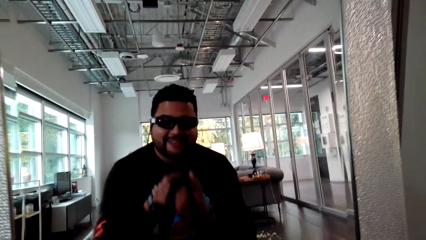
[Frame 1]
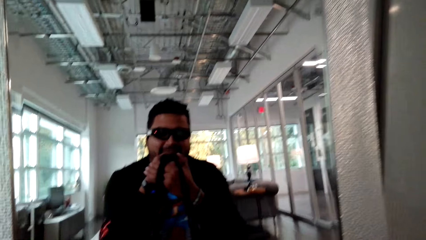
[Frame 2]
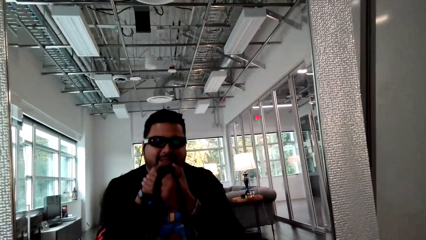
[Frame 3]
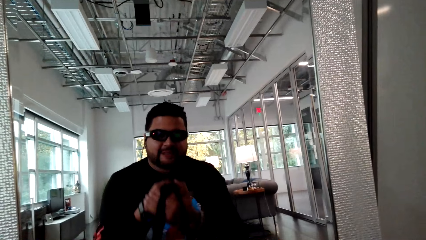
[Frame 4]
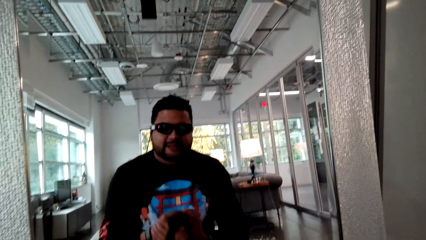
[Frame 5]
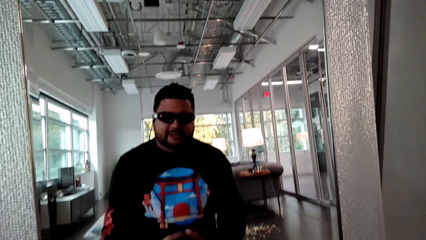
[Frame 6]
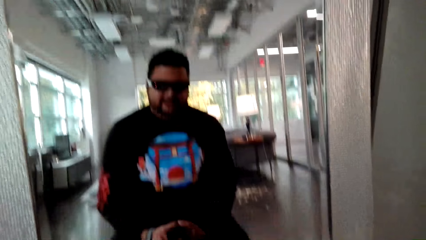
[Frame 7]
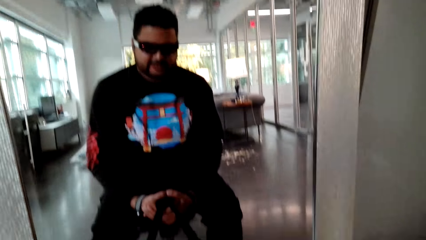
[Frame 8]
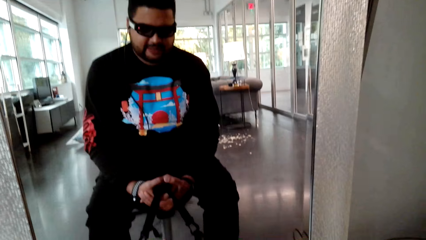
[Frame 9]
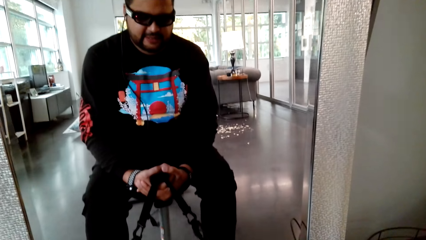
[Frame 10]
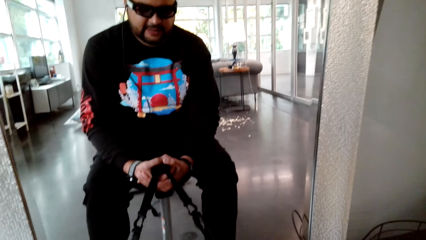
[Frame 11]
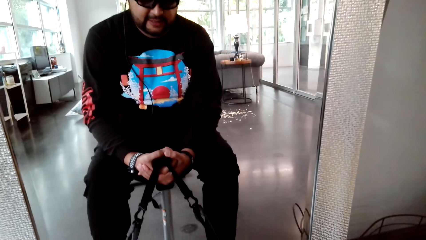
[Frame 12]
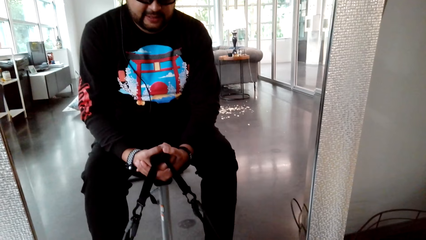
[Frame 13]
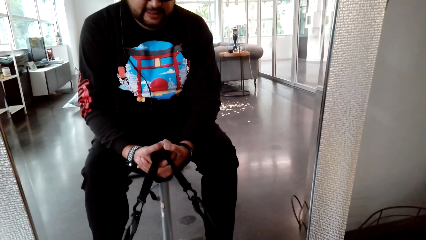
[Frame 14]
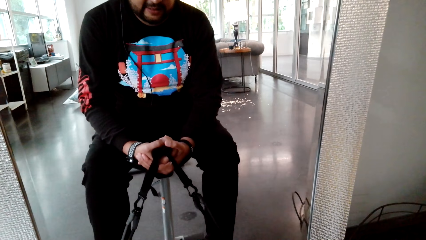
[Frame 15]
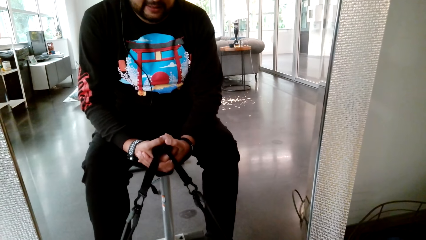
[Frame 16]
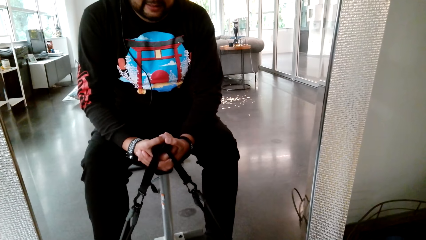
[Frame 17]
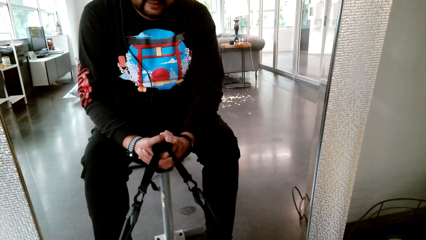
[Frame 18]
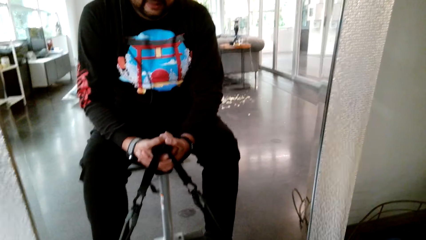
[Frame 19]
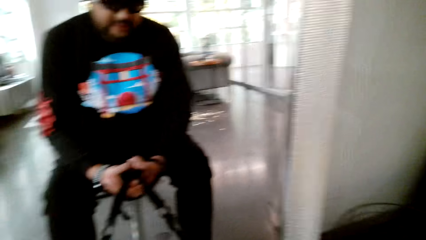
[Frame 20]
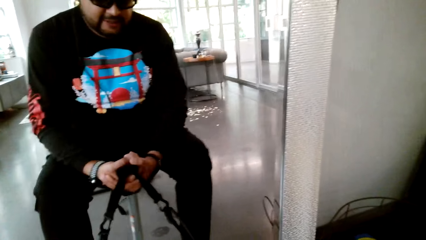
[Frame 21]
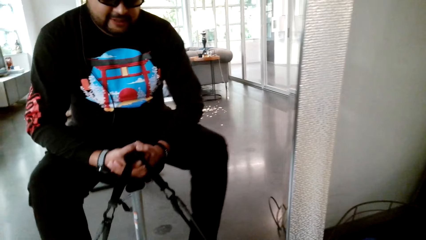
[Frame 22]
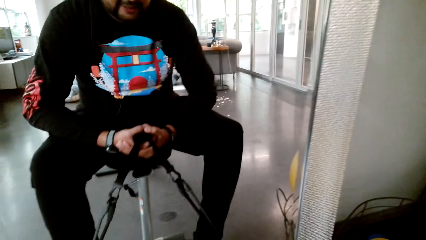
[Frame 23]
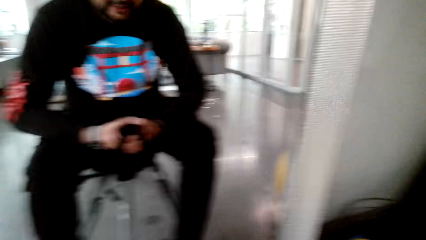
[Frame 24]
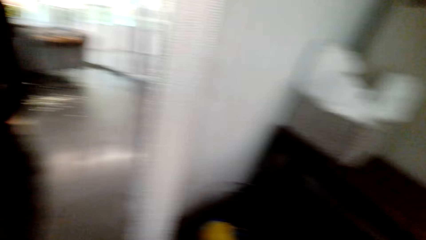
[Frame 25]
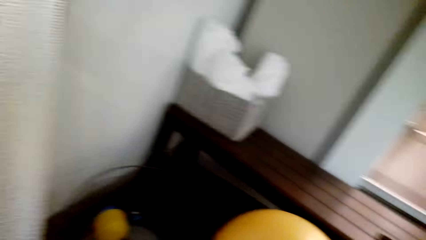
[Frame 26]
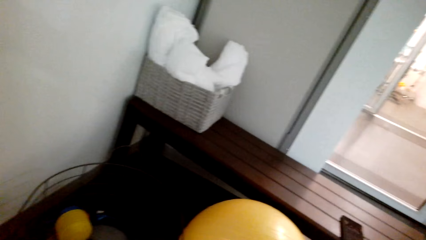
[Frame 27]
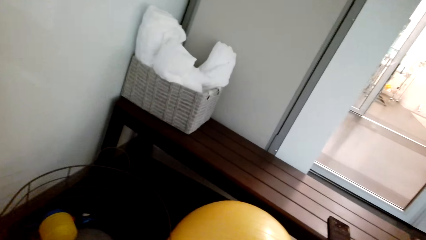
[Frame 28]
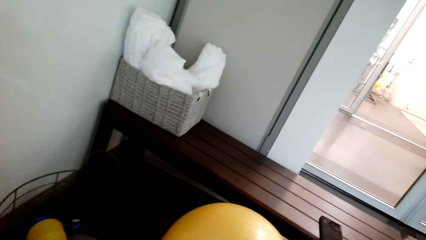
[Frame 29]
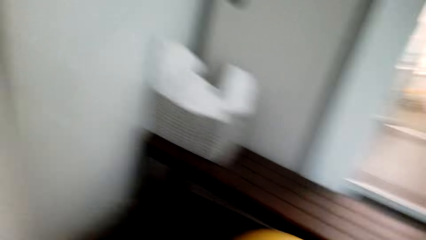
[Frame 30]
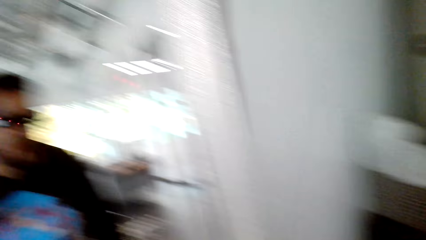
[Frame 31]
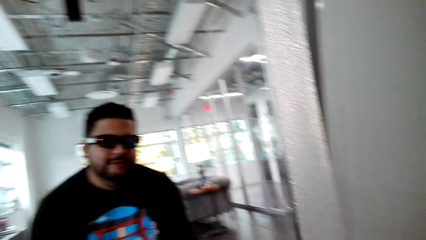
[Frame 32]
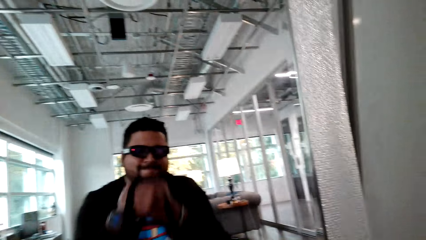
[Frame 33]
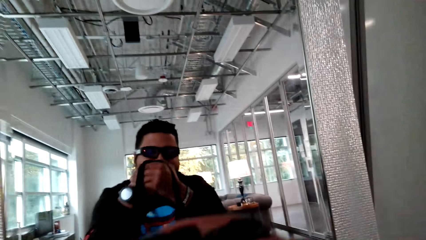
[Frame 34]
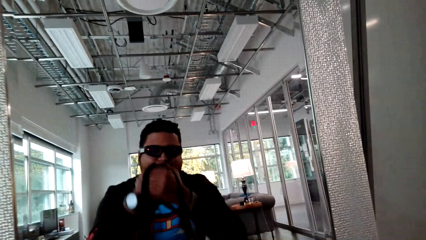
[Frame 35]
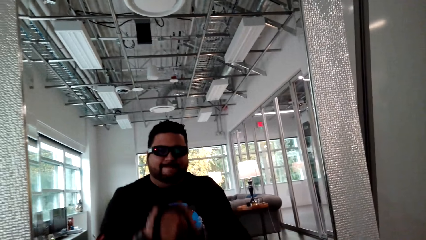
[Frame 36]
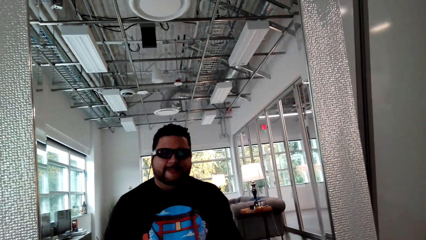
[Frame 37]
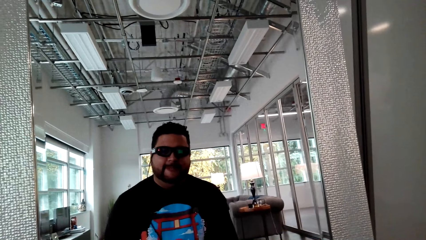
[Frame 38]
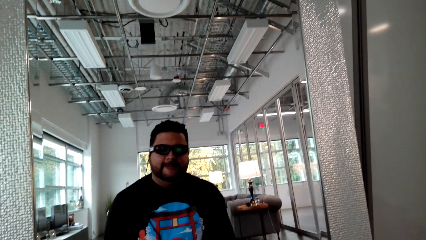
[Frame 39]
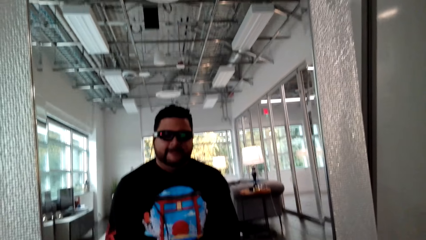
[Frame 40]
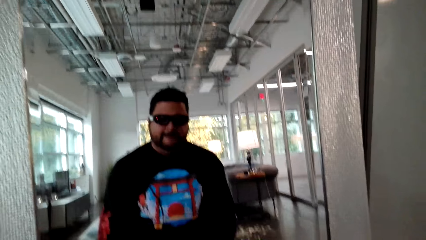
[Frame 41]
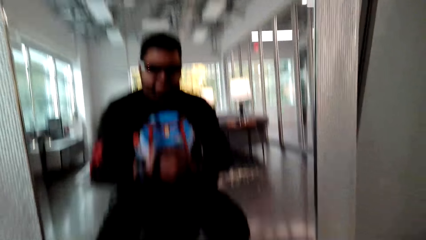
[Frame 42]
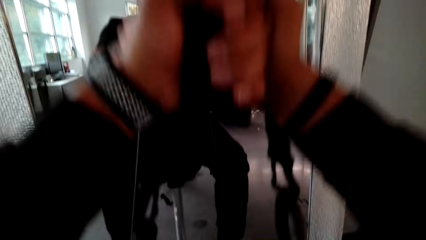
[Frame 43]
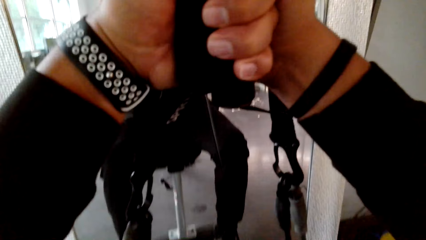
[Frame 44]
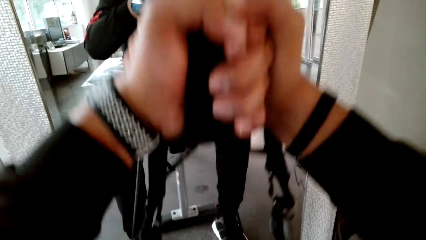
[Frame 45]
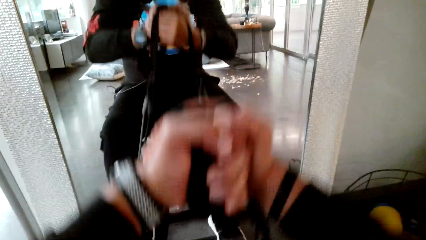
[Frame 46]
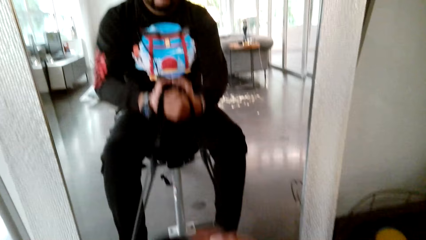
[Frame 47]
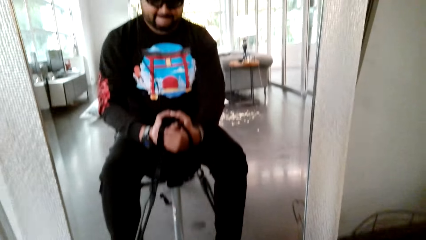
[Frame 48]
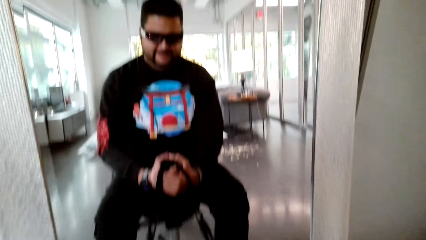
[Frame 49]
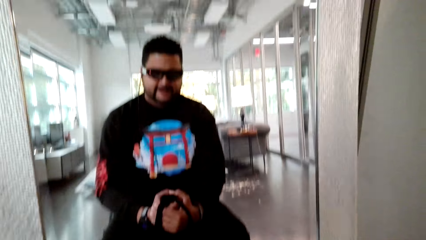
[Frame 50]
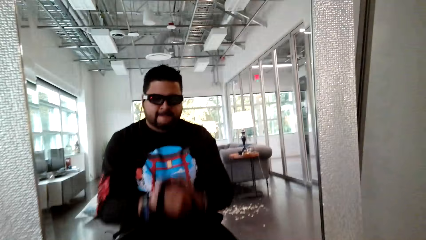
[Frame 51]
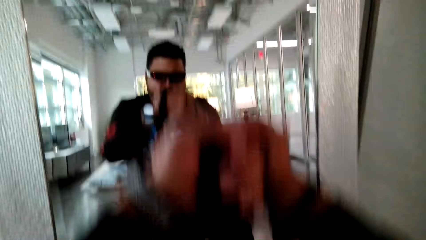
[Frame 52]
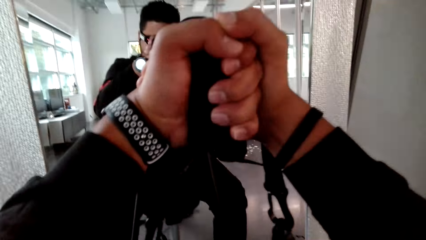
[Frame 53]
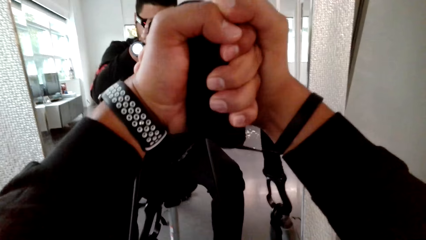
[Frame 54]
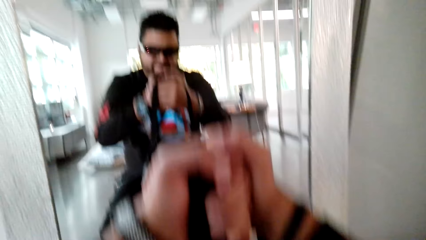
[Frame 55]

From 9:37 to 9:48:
The camera wearer pulls the rope. They exercise.

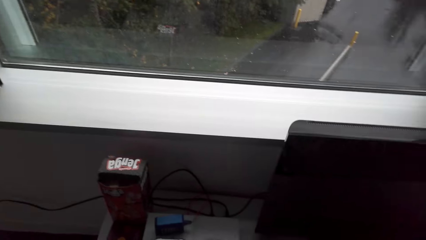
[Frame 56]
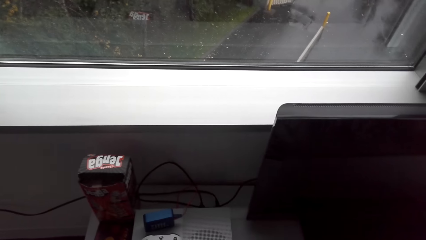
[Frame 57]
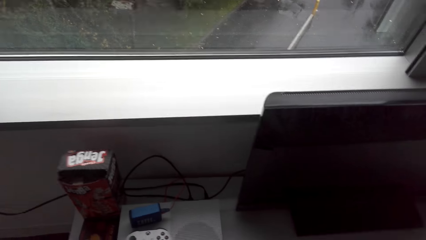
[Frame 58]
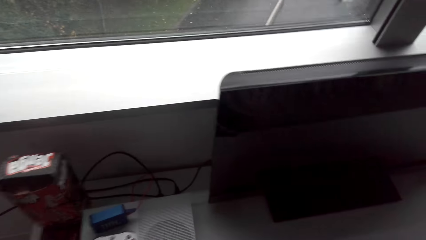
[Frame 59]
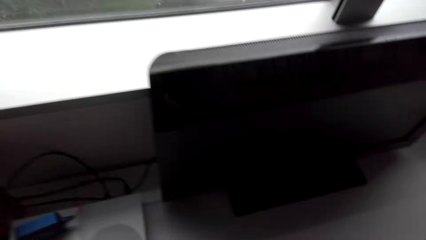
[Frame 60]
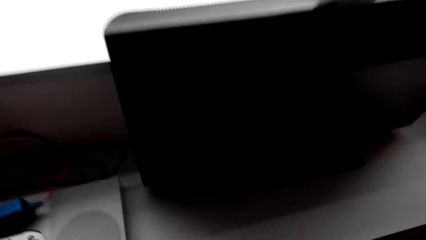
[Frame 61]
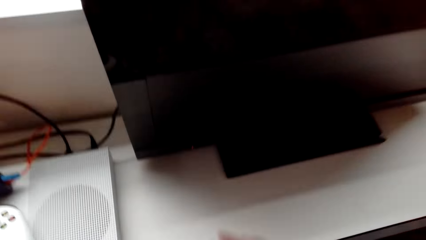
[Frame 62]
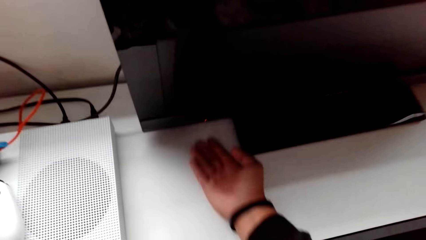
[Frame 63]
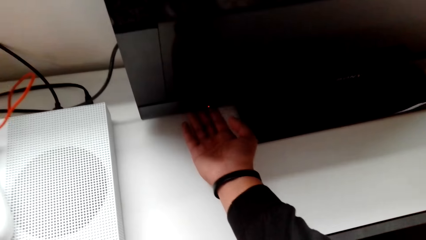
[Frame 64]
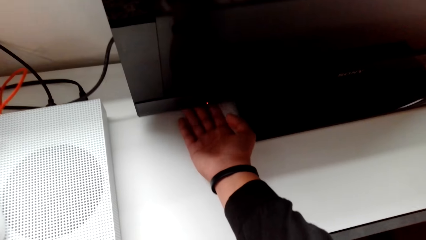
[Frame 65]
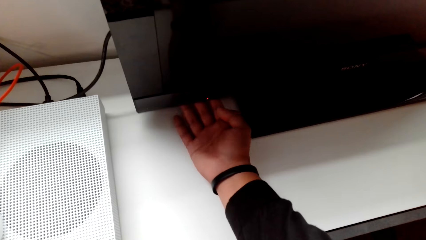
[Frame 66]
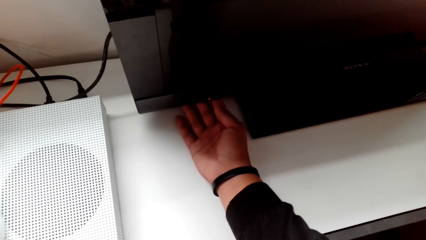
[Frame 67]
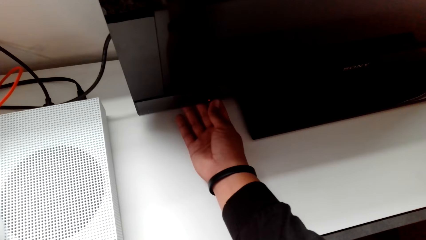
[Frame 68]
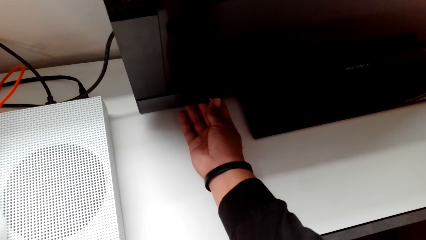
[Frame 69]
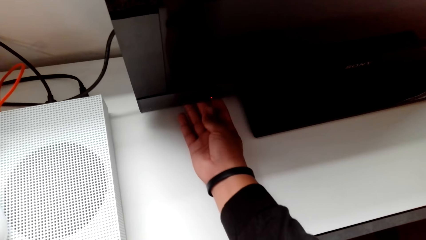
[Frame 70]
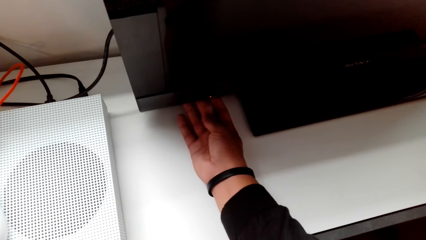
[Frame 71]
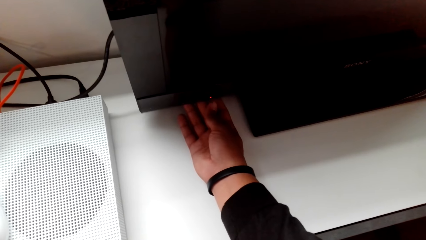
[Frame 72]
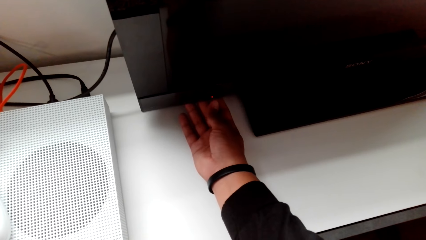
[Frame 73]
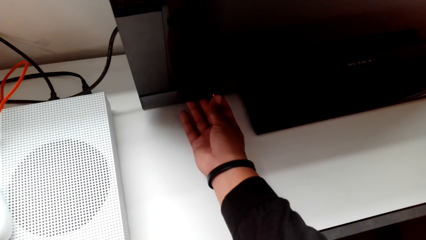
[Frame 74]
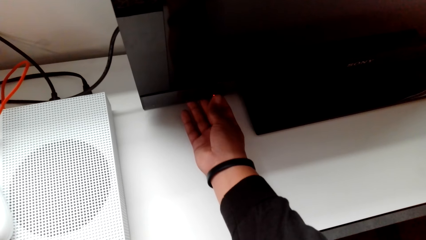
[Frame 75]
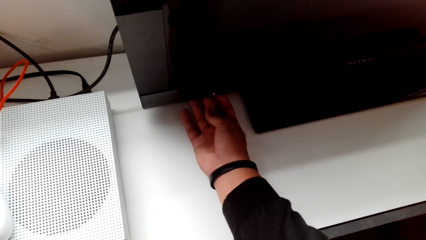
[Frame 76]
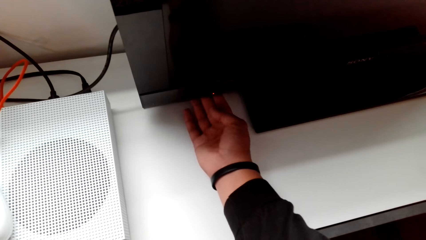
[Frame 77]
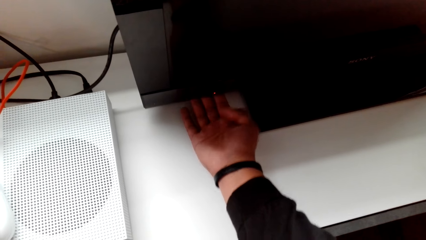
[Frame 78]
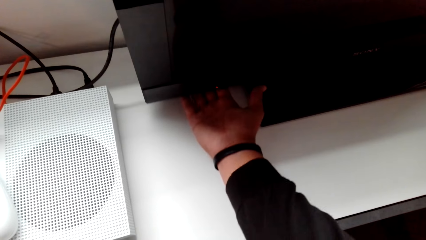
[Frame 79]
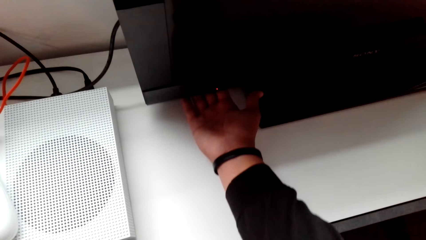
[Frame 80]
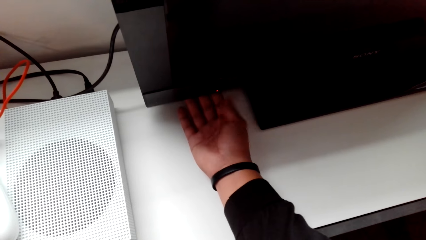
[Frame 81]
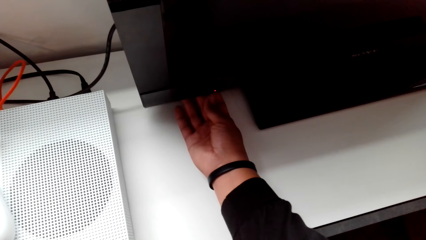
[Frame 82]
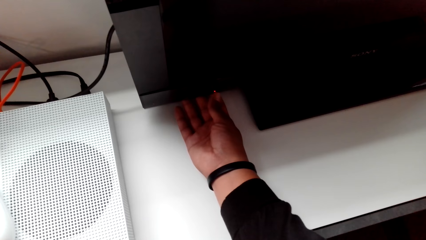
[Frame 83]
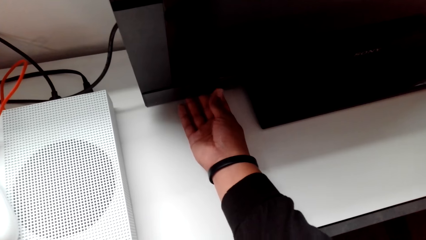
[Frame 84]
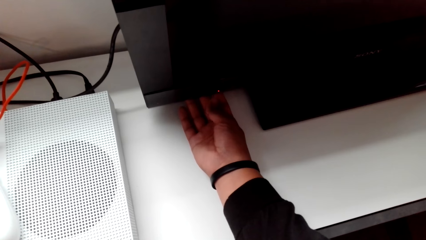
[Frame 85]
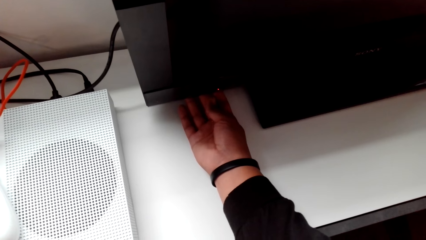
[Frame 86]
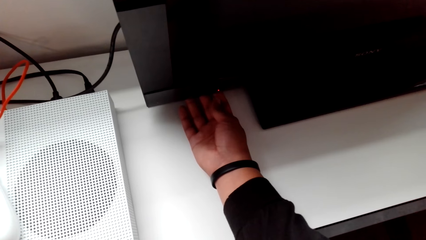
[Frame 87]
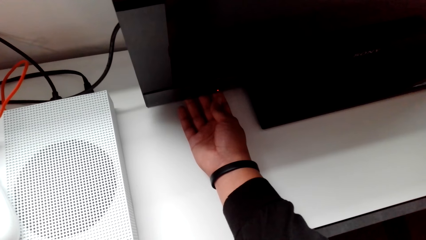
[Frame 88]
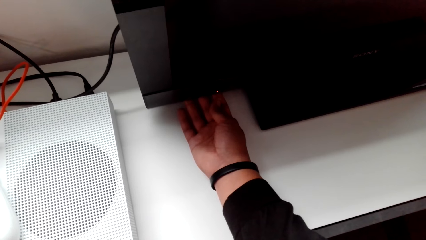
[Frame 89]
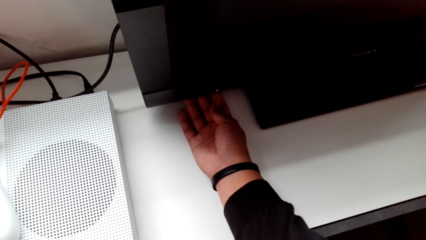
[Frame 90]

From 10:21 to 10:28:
The camera wearer switches the TV on. They press on the TV.
